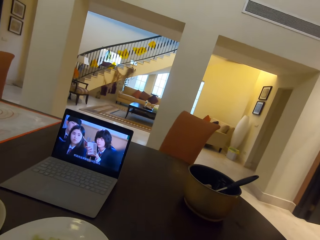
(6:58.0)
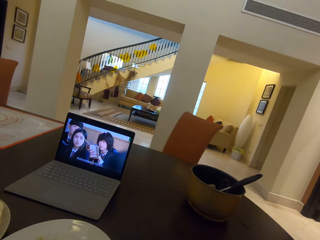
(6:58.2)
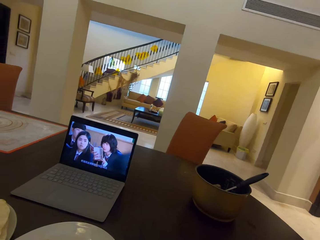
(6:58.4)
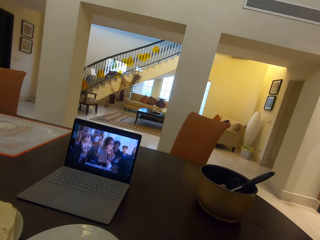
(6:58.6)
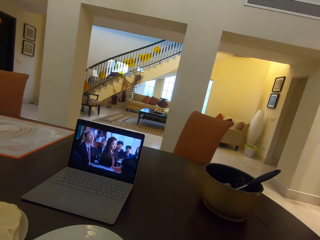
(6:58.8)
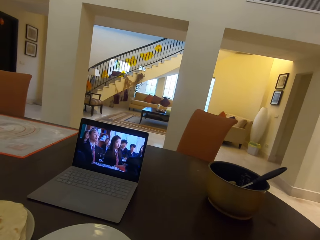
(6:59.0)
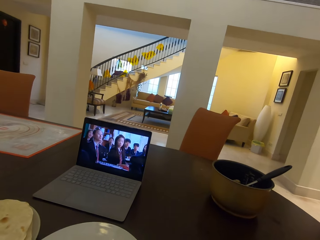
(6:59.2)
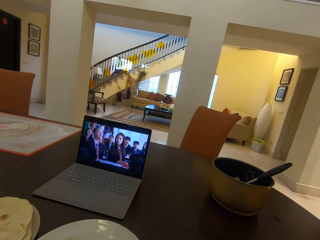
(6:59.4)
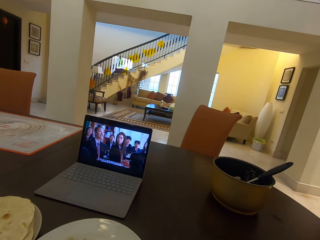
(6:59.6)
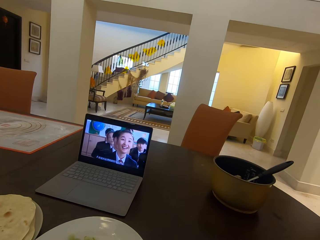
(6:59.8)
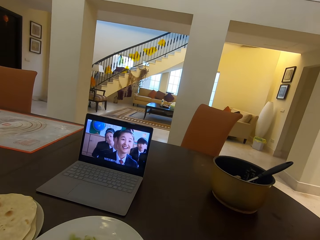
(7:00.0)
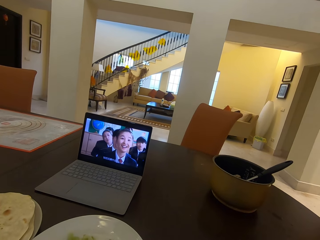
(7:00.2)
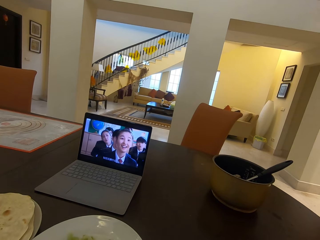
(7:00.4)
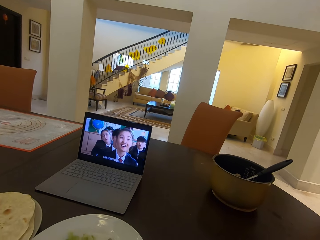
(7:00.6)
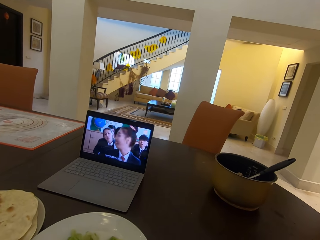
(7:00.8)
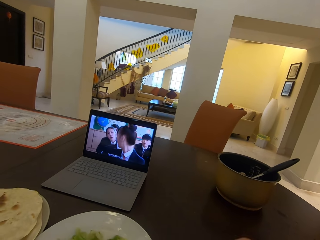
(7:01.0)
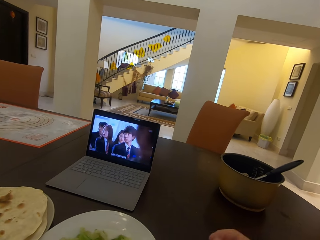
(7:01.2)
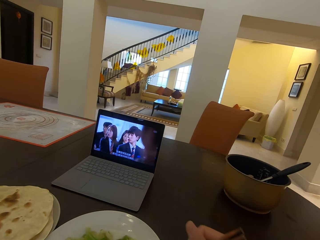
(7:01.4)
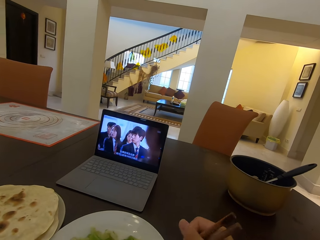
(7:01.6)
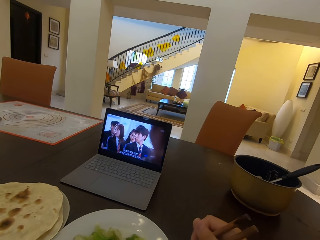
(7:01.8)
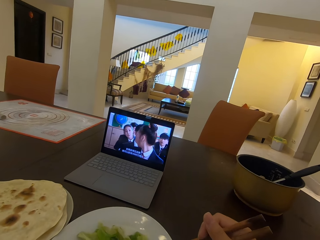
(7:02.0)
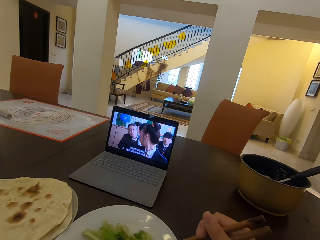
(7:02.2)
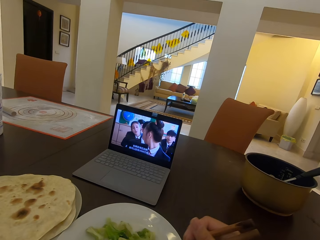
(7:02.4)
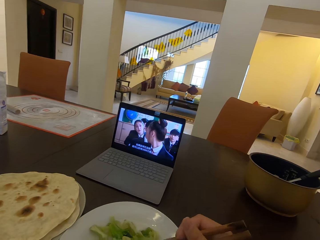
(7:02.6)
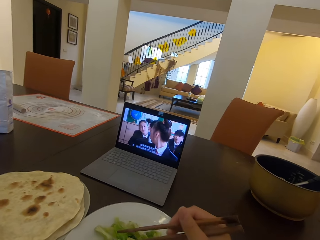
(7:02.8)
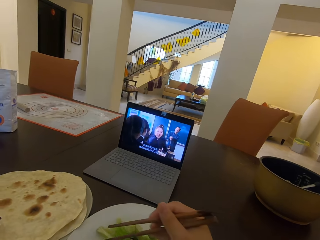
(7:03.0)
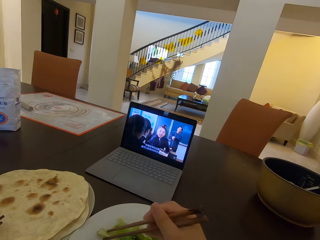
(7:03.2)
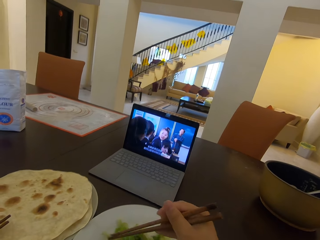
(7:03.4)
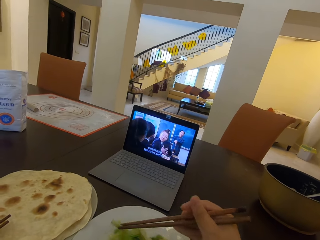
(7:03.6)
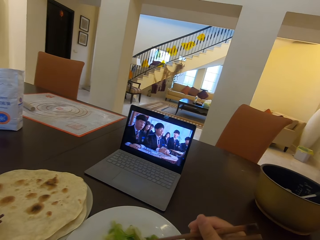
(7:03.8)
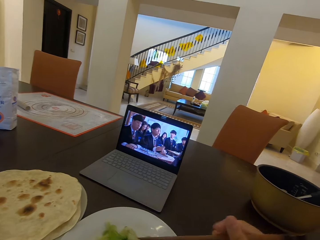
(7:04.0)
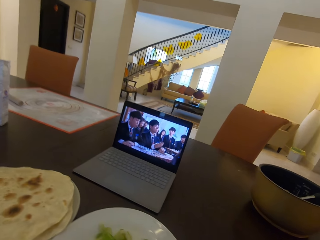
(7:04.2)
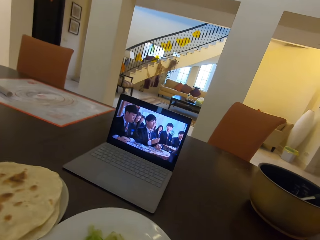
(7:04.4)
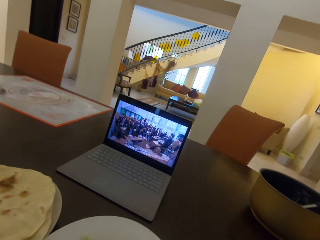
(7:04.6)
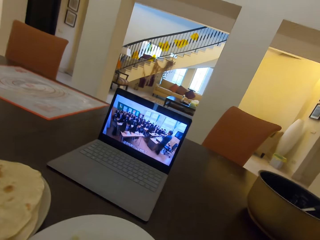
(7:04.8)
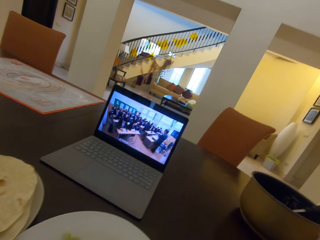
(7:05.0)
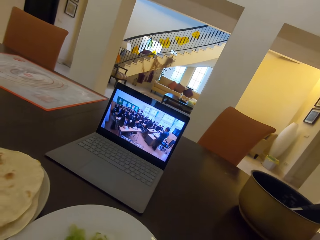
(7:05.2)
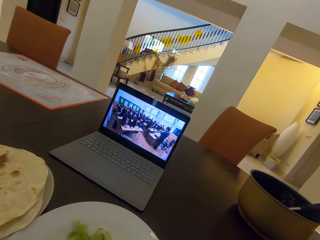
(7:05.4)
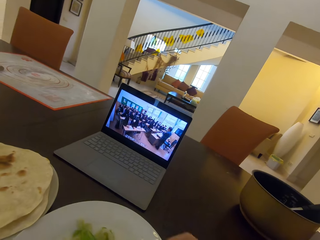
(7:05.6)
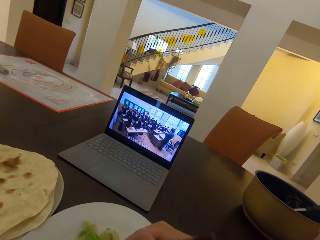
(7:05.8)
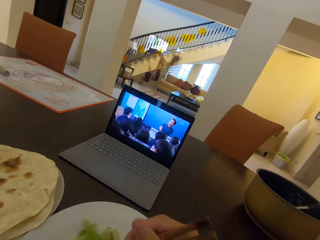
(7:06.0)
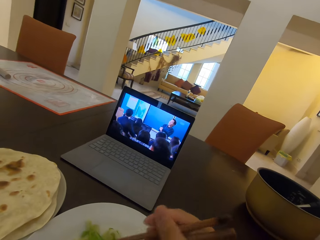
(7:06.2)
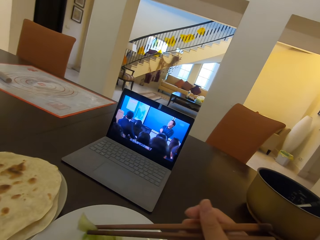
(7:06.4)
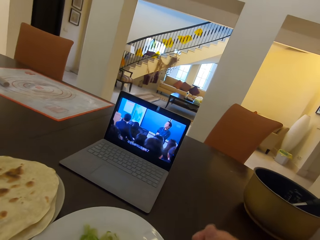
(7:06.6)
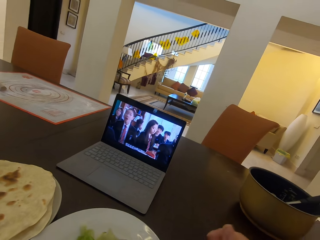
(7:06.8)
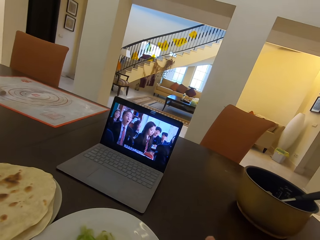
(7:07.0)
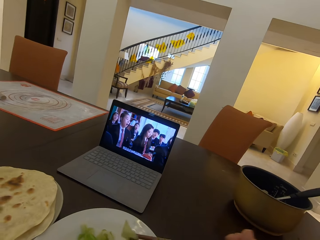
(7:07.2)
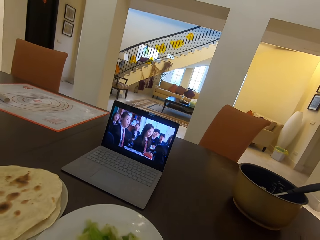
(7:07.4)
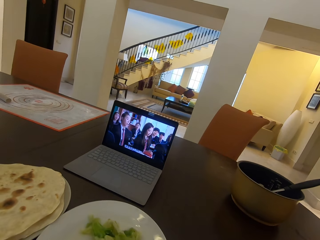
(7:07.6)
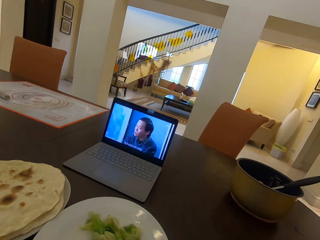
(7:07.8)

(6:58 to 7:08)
The camera wearer takes food from the second plate with chopsticks.

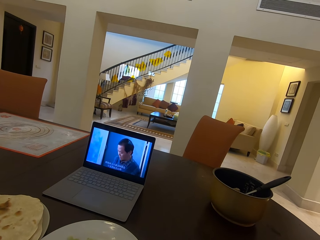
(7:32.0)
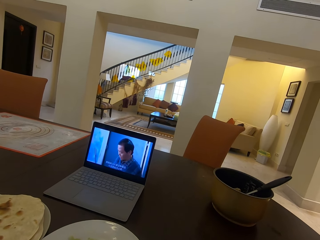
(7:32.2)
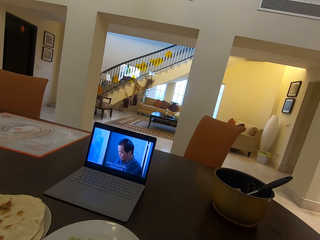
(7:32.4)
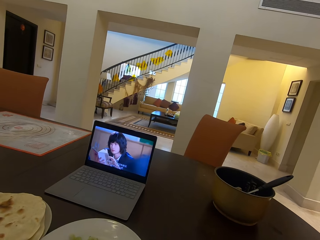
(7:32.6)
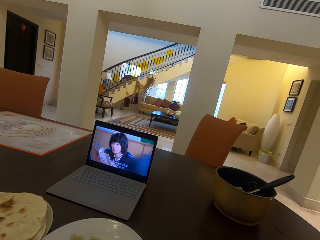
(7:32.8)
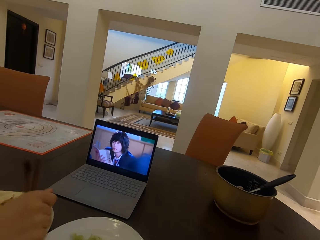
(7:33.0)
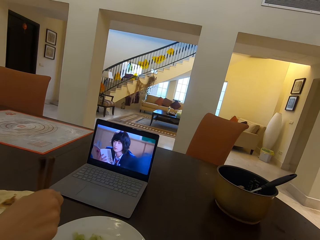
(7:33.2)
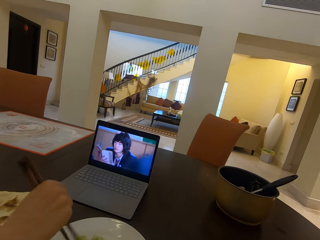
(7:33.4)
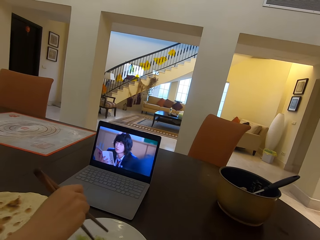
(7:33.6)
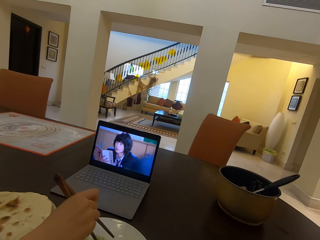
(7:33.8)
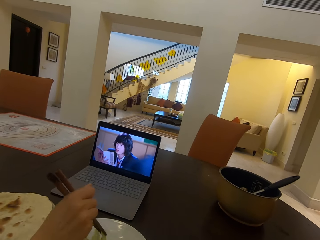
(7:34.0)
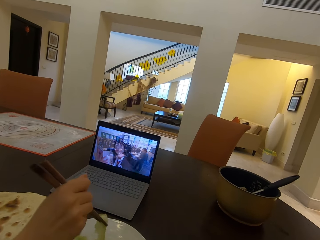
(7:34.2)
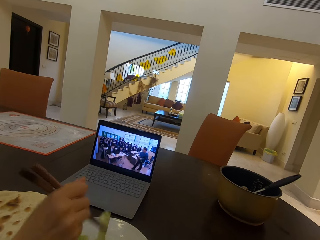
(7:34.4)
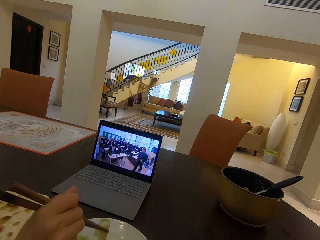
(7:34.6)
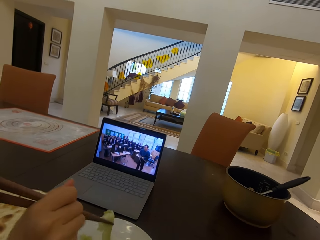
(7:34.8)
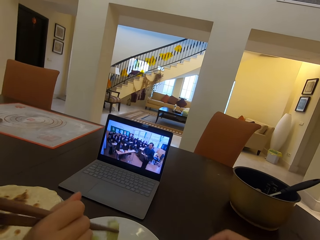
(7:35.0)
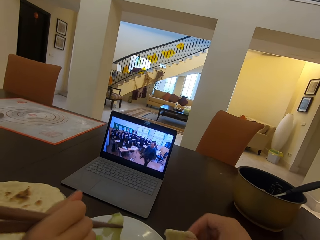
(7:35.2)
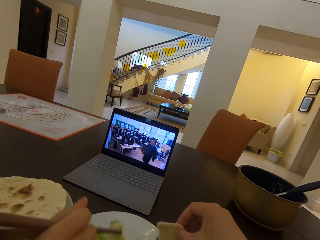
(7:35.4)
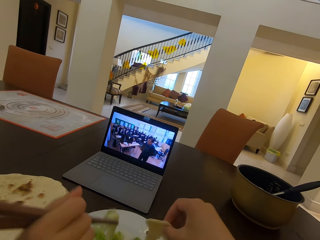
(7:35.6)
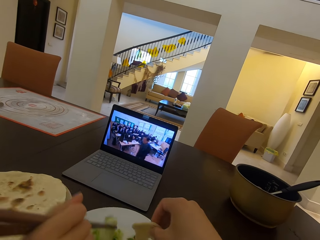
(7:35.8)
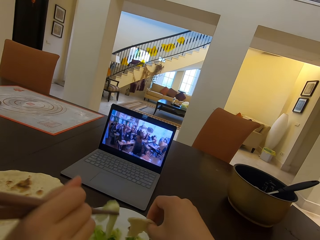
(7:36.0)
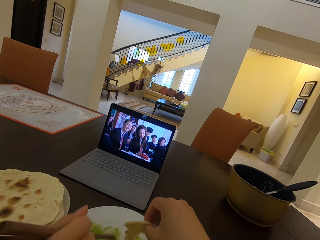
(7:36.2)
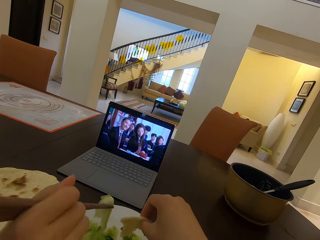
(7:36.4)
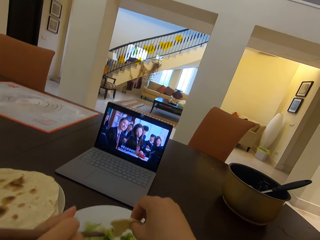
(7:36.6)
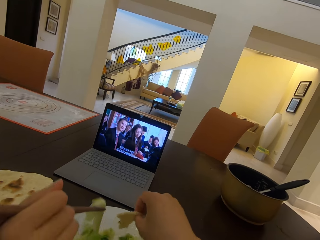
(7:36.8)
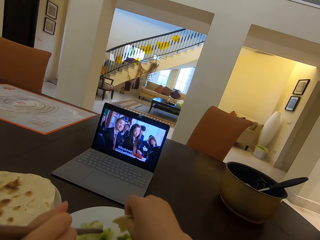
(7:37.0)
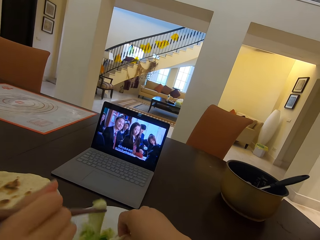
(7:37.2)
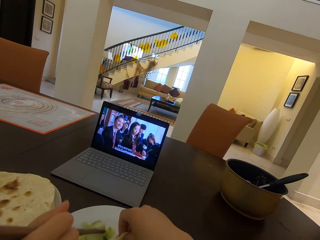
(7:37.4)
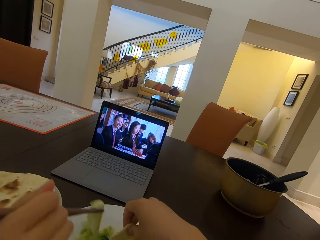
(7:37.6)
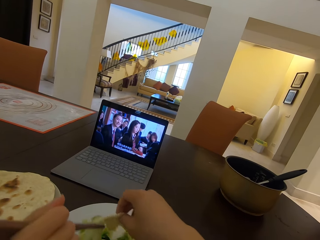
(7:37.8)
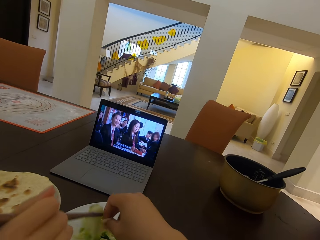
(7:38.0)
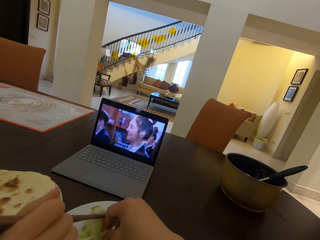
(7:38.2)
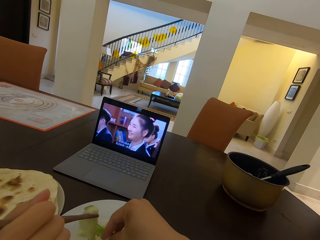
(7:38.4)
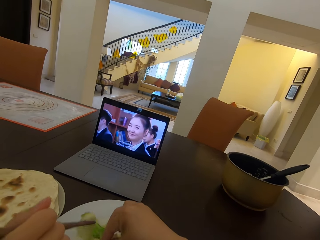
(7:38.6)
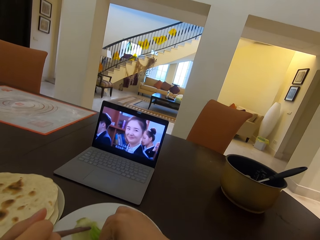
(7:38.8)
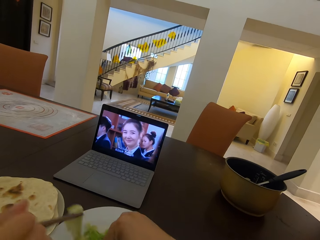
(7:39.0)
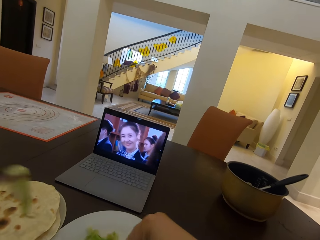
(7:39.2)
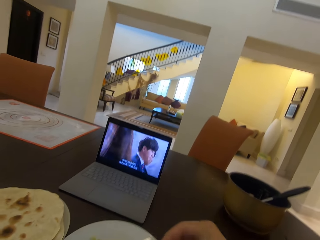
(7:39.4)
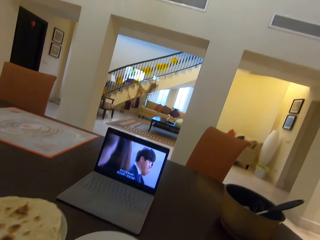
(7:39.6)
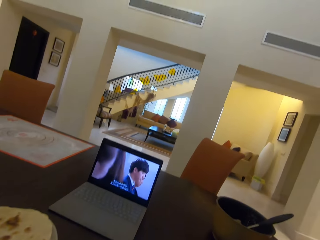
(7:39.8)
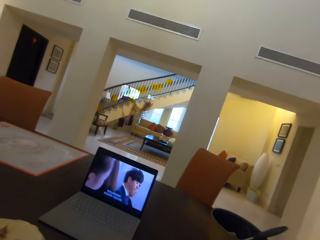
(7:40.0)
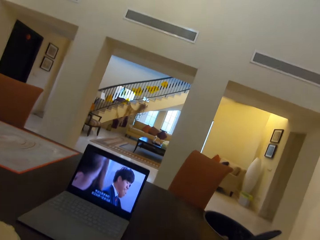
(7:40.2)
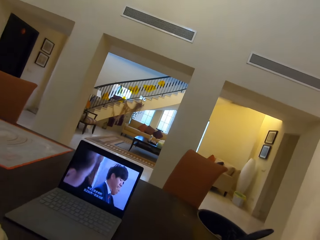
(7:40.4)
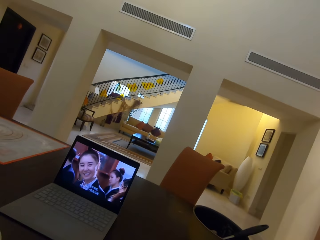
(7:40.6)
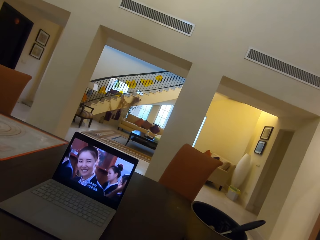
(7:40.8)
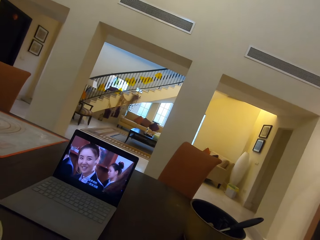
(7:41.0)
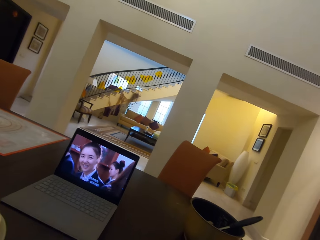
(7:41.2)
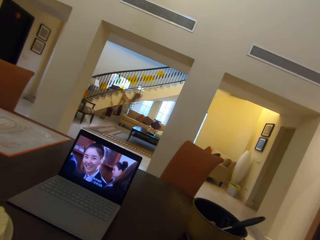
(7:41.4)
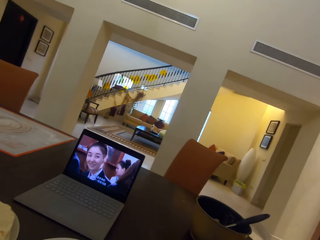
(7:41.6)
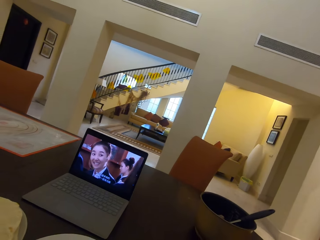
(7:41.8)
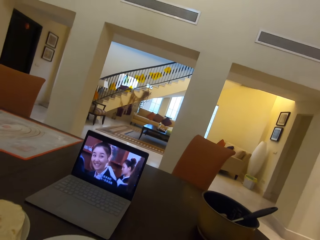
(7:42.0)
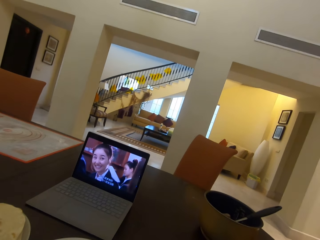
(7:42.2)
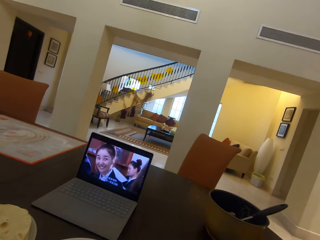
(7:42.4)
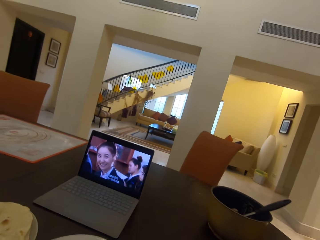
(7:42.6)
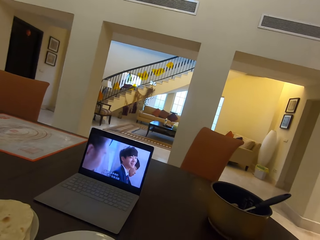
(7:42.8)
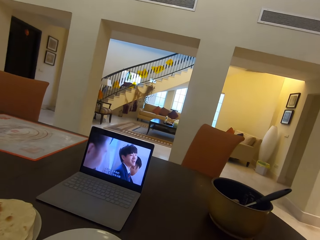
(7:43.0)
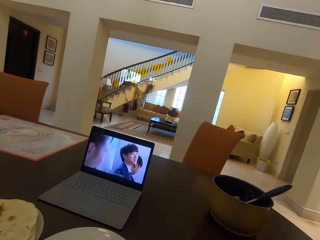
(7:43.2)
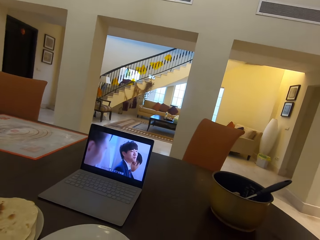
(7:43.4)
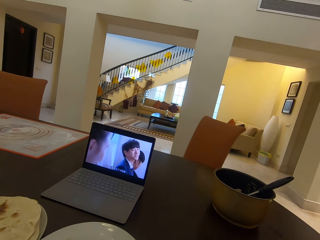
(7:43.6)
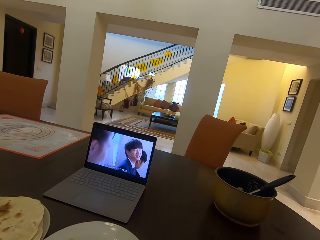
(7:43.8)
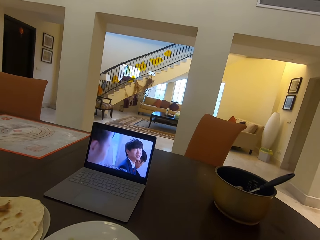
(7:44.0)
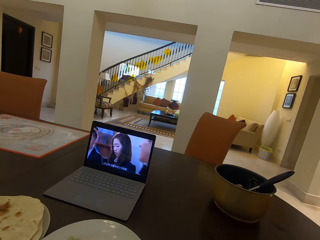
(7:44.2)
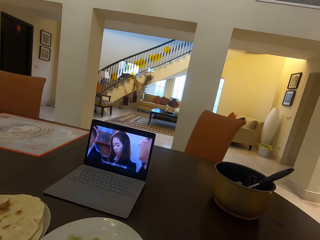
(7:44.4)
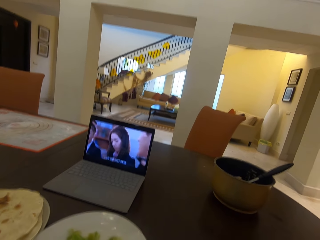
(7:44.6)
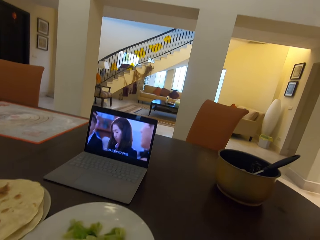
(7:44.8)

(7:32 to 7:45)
The lady takes food from the second plate with chopsticks. The camera wearer dabs the flat bread in his right hand on the food in the second plate.
